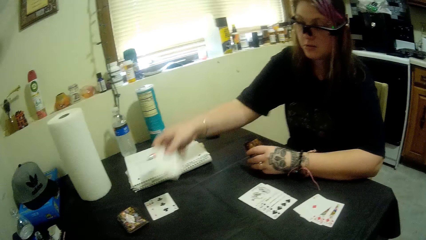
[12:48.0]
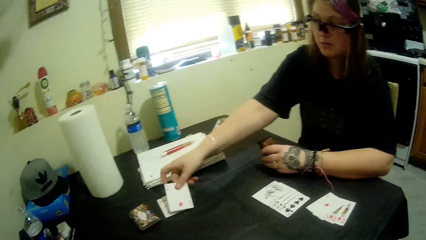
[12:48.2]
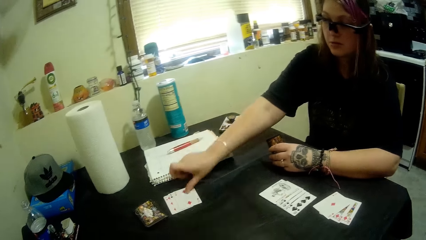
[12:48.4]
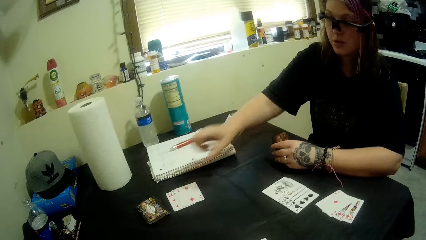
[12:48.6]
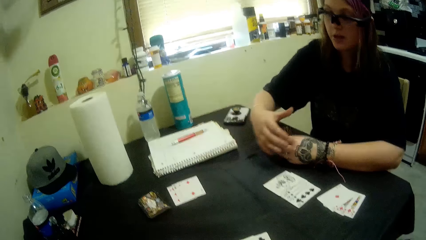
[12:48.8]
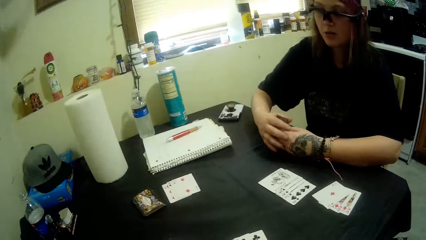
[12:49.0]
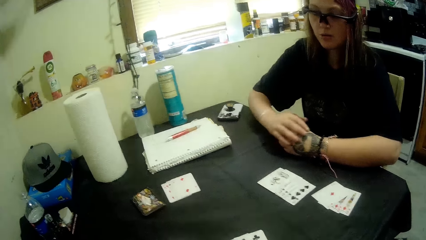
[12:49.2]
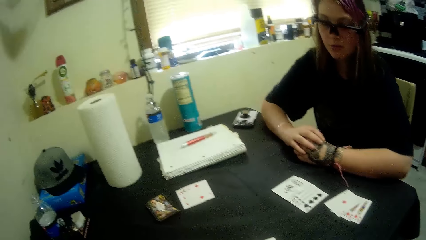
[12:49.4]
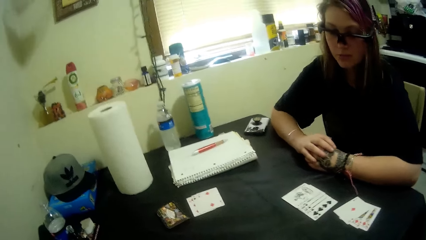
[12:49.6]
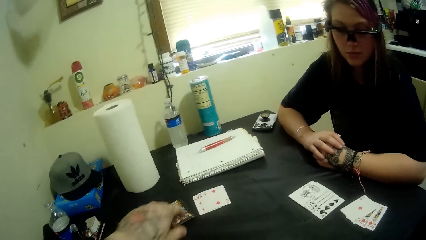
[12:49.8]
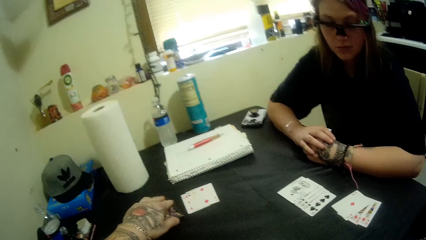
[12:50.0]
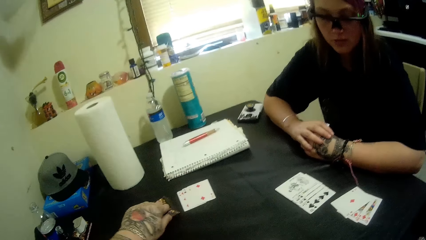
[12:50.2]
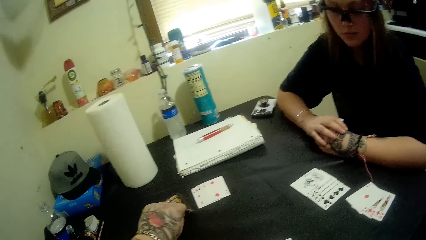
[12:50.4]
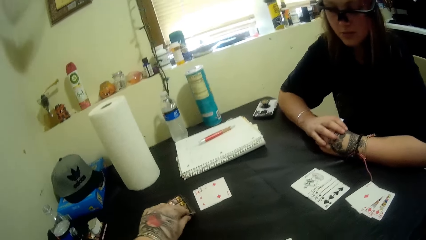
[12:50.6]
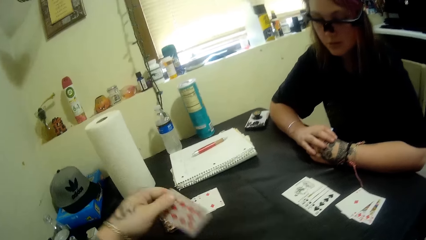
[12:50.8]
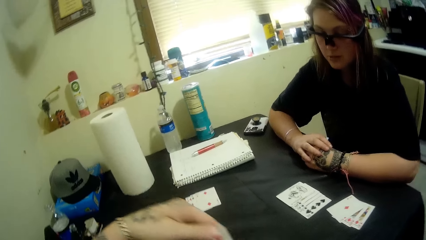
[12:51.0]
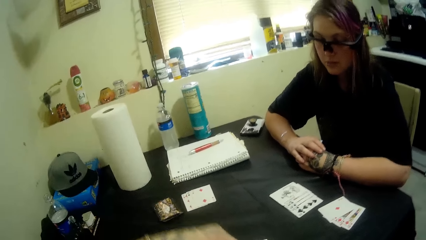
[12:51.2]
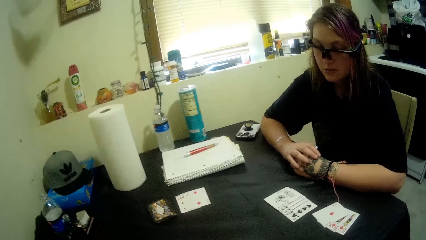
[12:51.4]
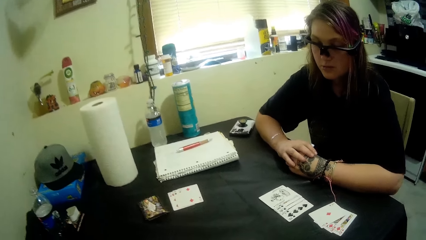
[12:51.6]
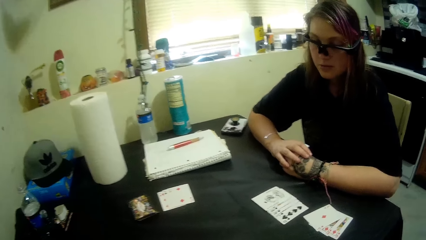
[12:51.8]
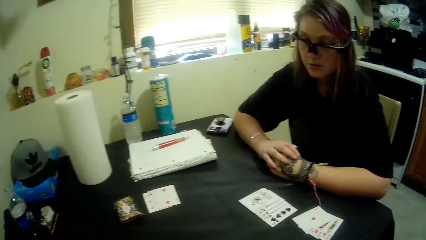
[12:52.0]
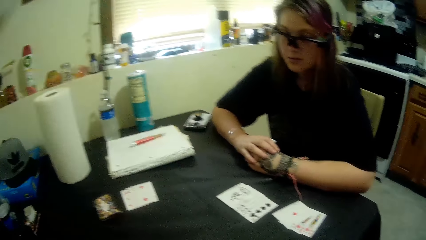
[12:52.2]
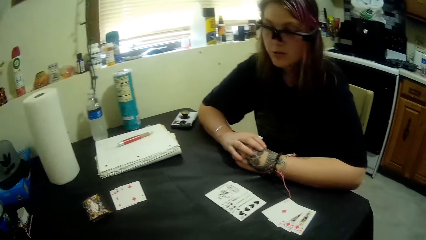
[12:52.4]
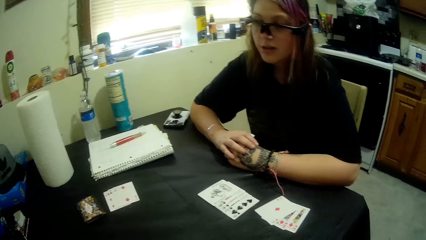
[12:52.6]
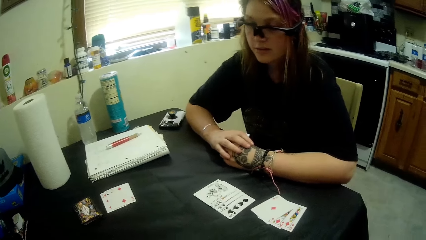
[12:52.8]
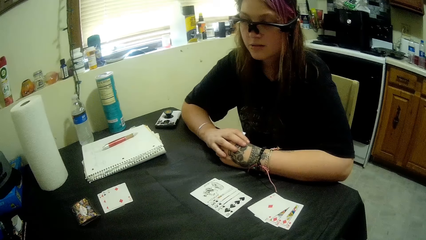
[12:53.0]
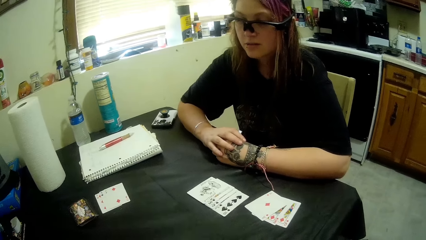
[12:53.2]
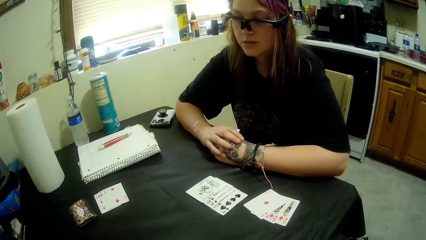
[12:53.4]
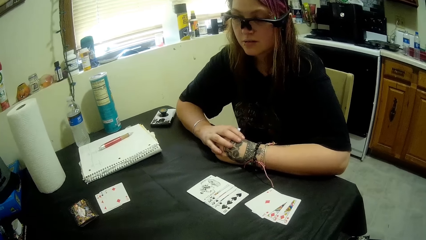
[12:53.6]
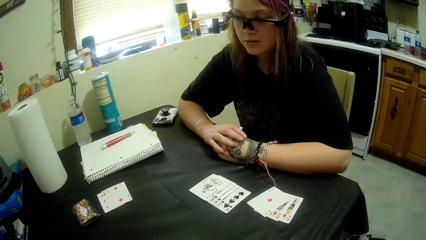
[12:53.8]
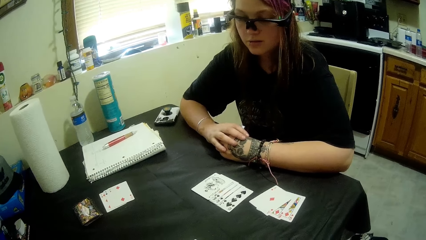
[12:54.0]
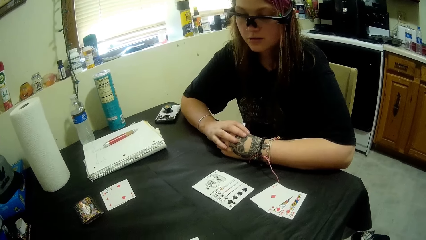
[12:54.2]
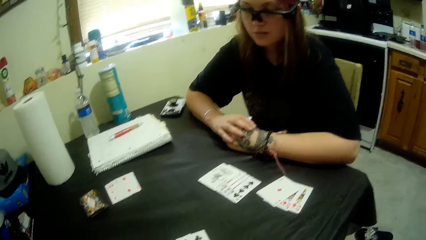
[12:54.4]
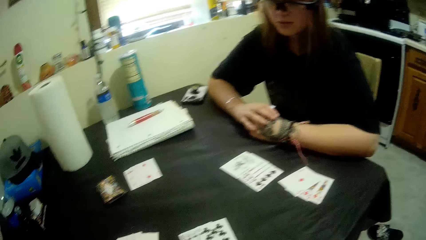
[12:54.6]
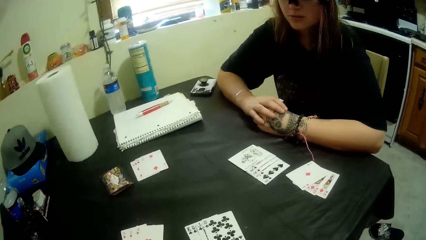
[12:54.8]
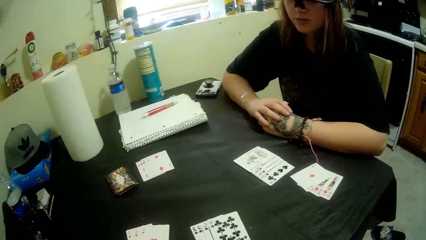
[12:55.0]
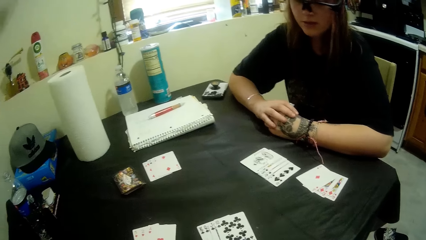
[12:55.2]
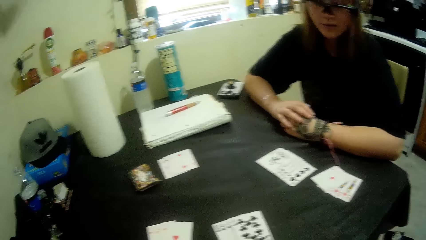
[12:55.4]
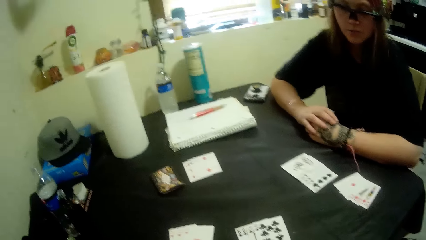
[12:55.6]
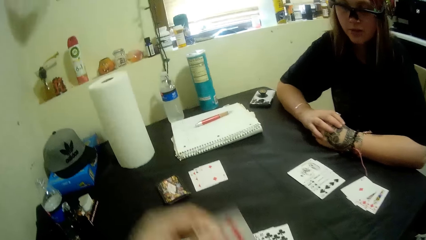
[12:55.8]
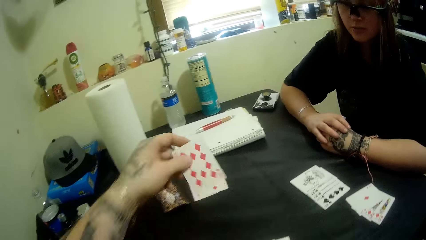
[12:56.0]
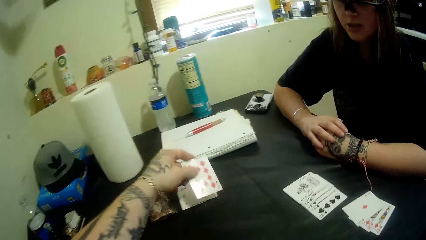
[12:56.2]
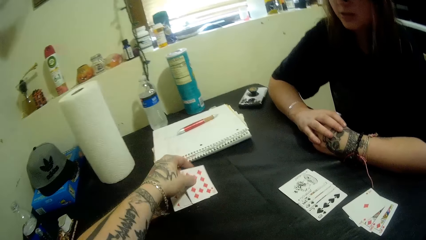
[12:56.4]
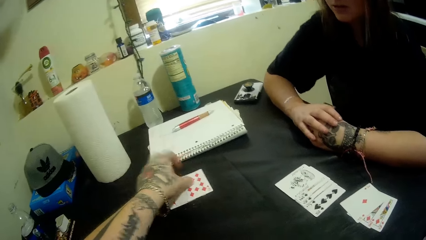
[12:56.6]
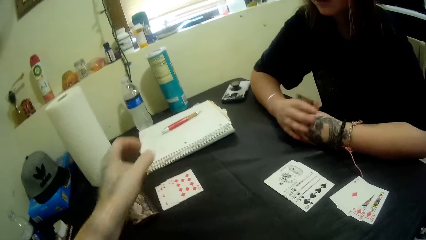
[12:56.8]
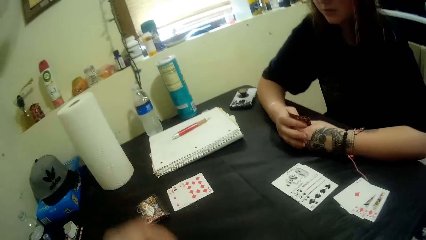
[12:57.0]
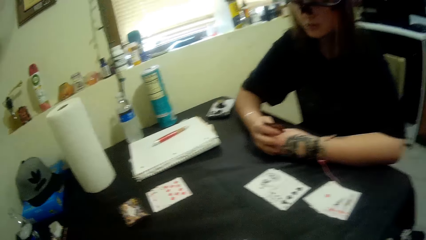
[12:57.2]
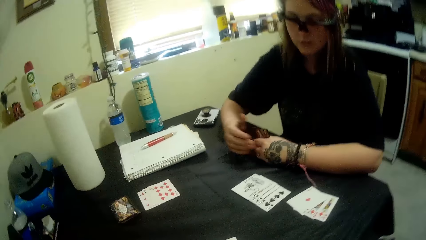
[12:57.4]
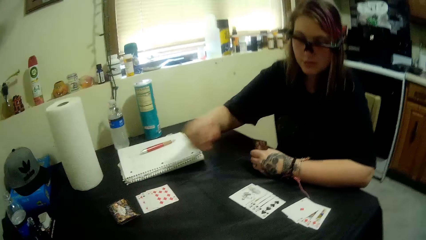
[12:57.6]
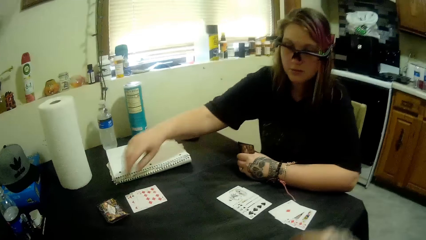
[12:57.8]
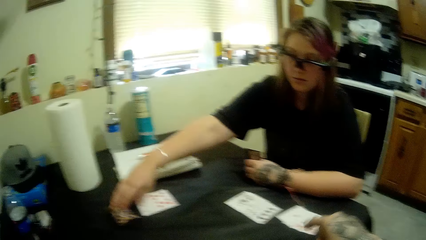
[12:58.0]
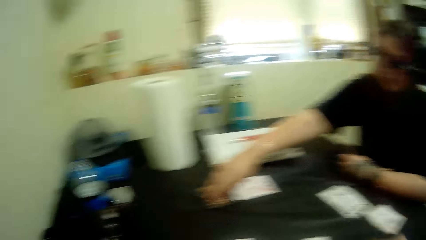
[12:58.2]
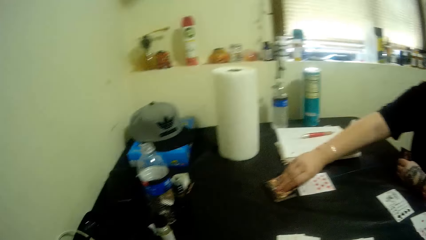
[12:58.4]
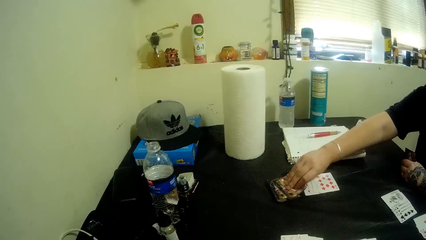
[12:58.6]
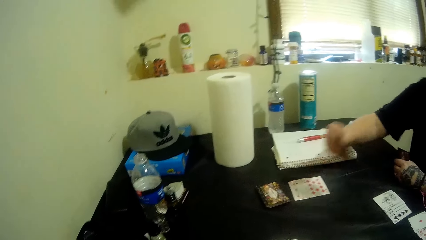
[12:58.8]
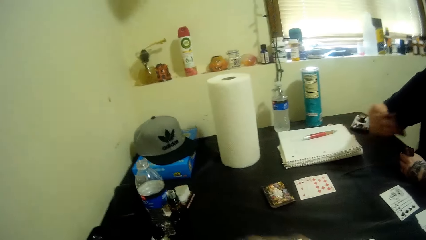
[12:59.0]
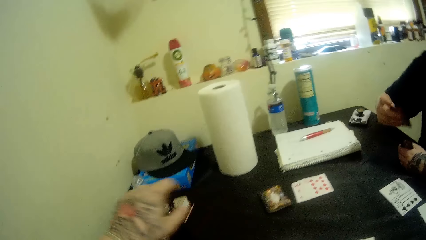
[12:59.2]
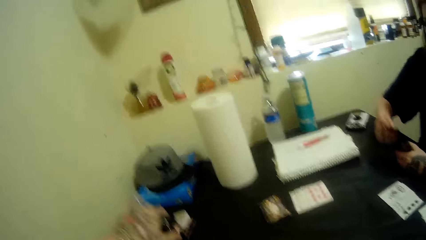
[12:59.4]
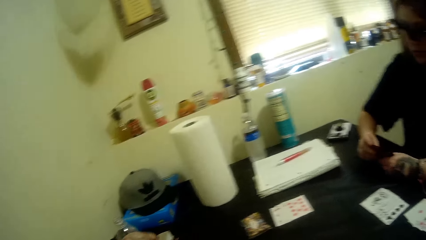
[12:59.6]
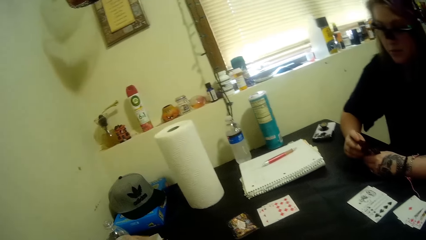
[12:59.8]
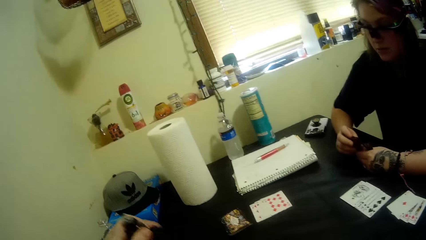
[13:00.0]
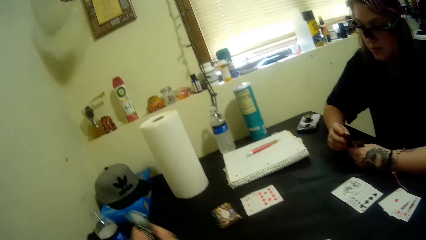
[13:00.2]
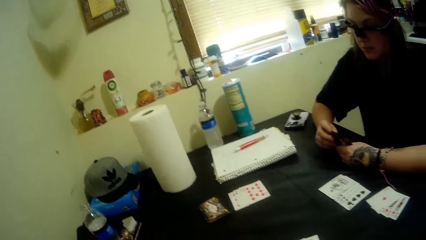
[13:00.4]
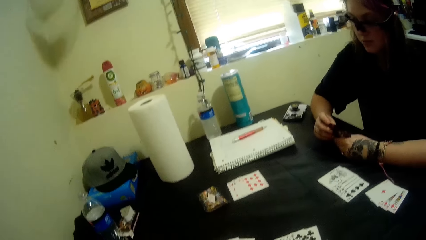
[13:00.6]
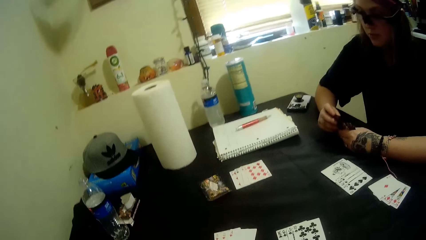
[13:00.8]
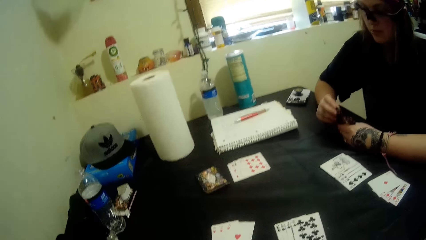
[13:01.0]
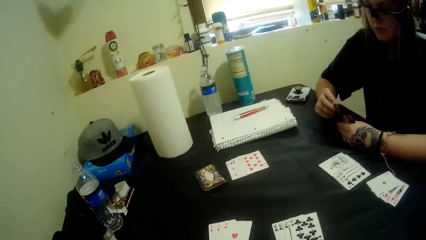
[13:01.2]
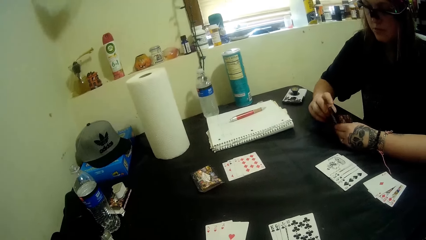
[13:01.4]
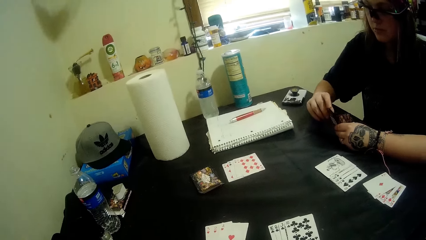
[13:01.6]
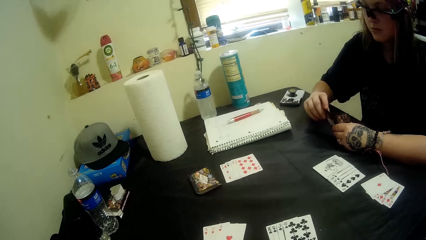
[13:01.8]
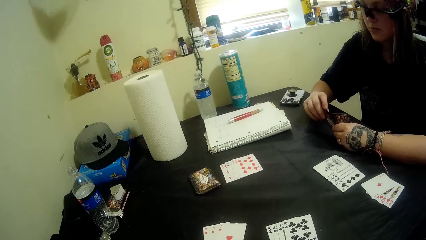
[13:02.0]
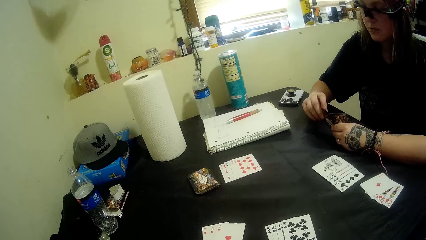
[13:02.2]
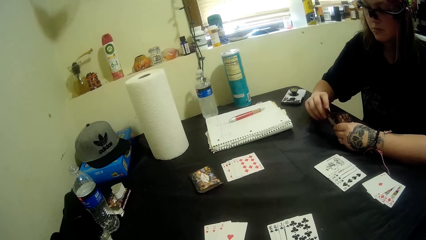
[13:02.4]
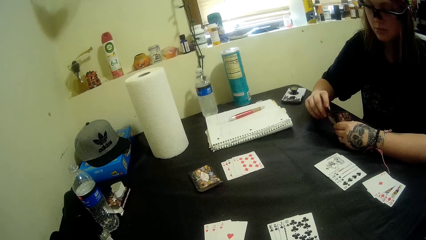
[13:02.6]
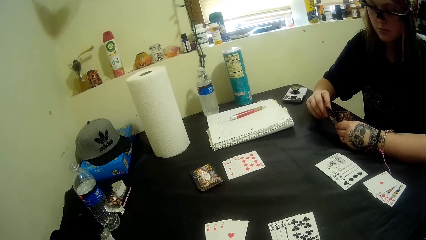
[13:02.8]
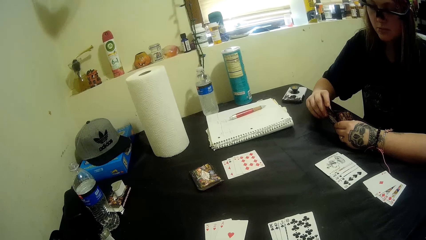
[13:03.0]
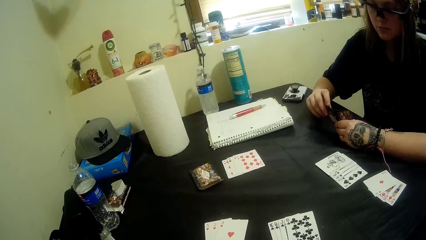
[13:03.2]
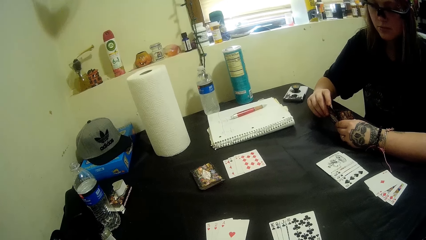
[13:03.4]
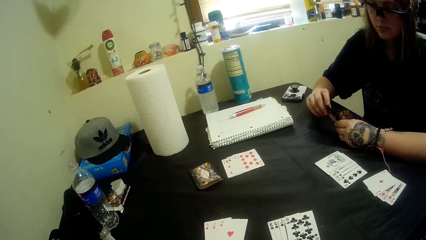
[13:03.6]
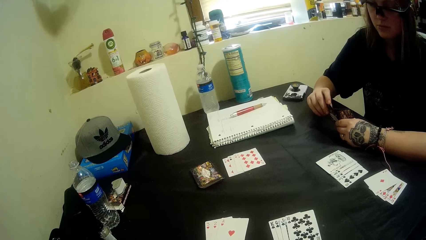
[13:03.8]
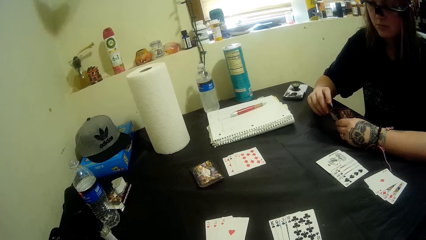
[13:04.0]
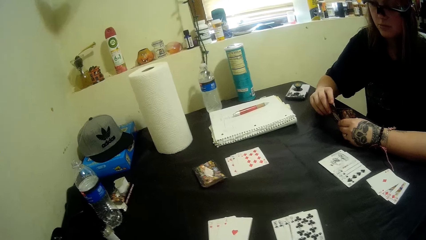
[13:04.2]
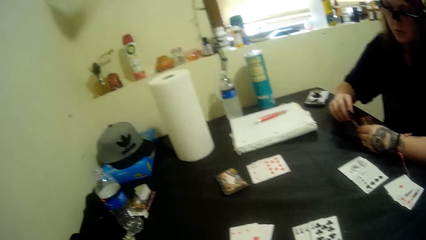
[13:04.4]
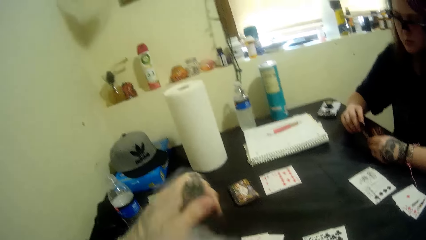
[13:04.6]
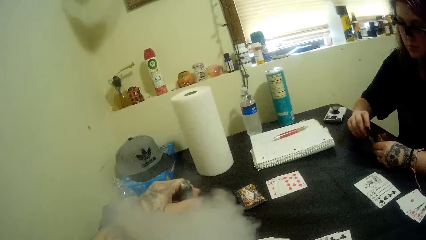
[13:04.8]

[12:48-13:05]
The camera wearer talks to a woman. The woman puts a diamonds card on the table. The camera wearer takes a card from the table. They move the camera around. They hold a diamonds playing card. They put the diamonds playing card on the table. They move the camera around. The woman picks a card from the table. The camera wearer moves the camera around again. They take a bottle. The woman holds playing cards. The camera wearer sniffs something from the bottle. The woman holds playing cards.
